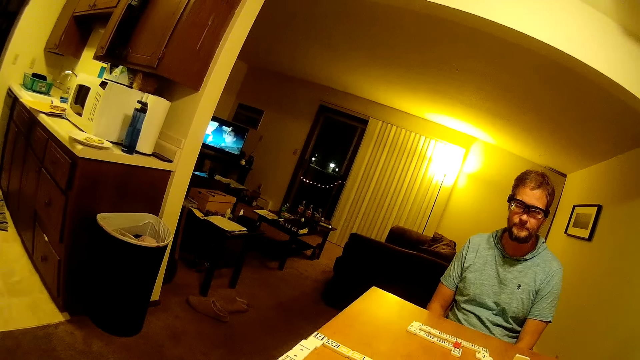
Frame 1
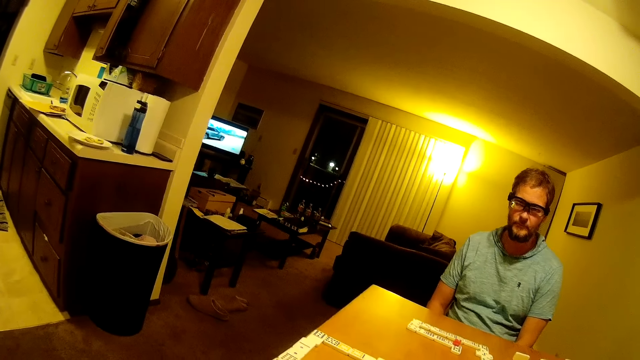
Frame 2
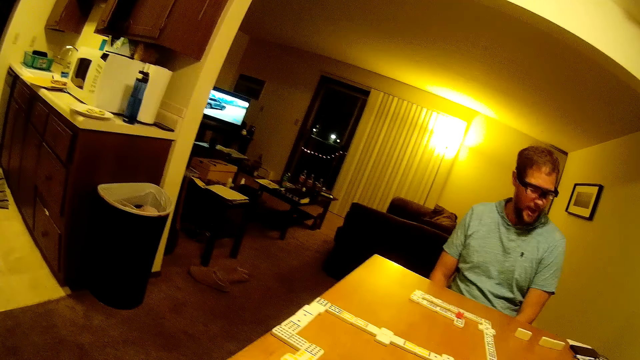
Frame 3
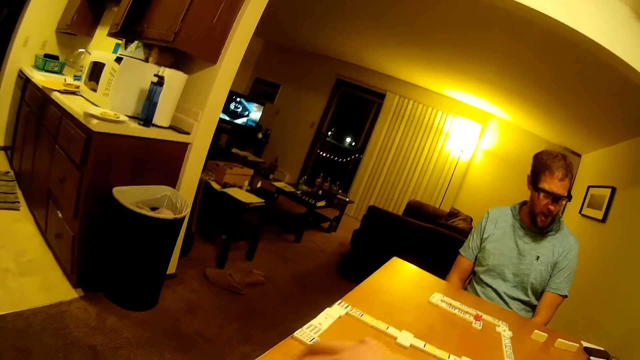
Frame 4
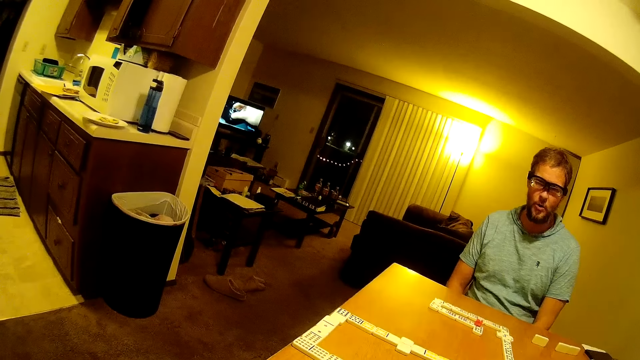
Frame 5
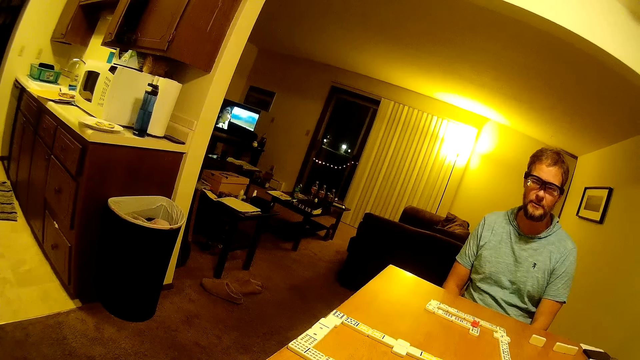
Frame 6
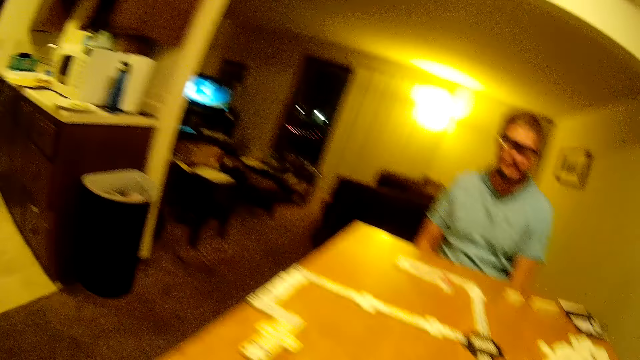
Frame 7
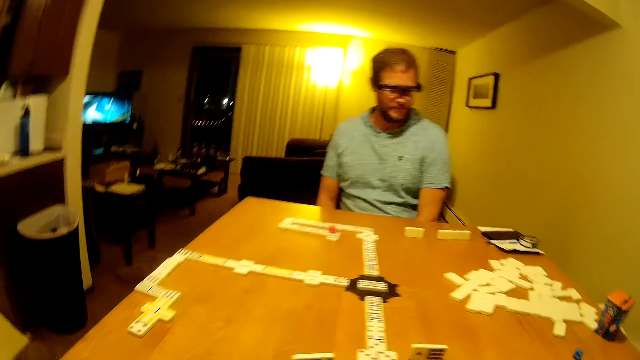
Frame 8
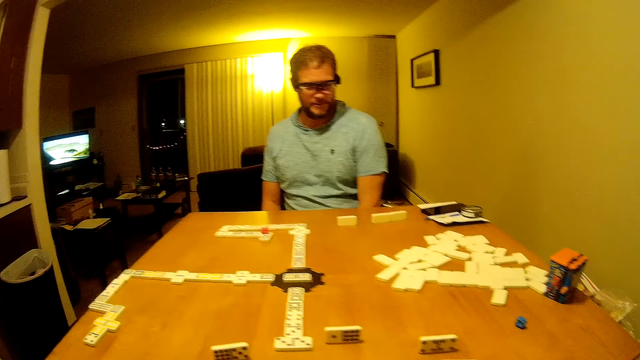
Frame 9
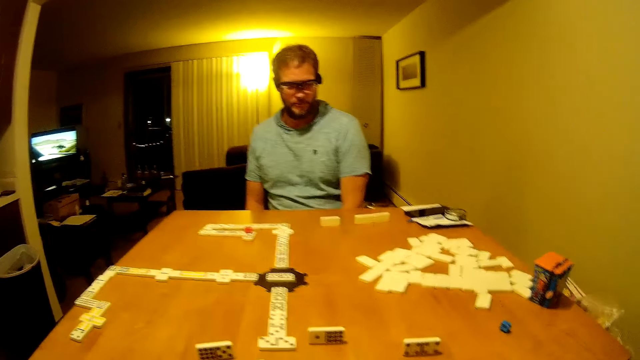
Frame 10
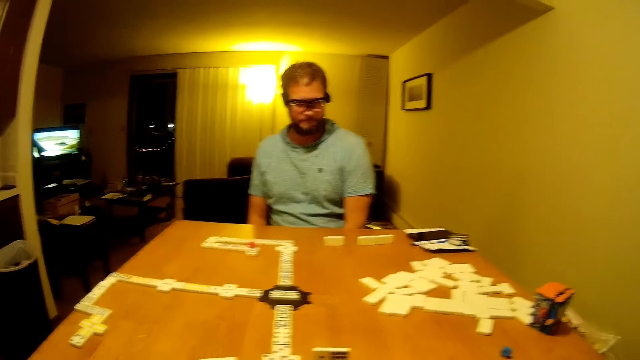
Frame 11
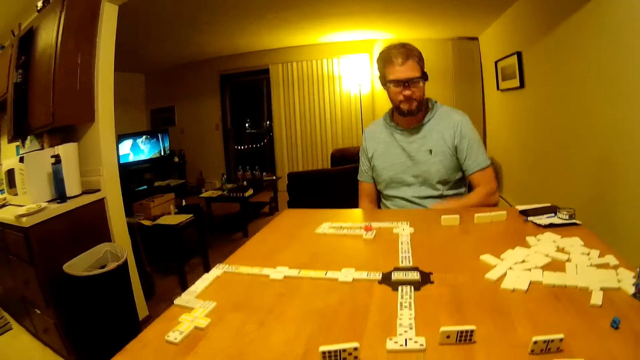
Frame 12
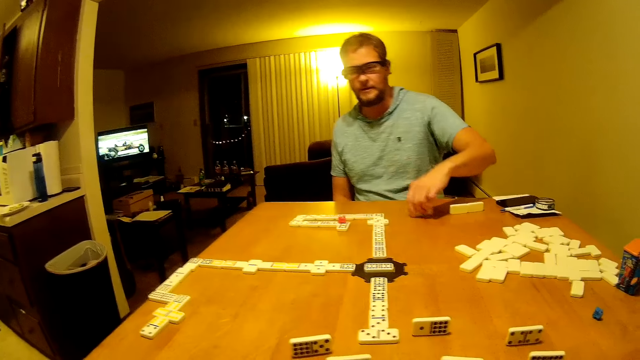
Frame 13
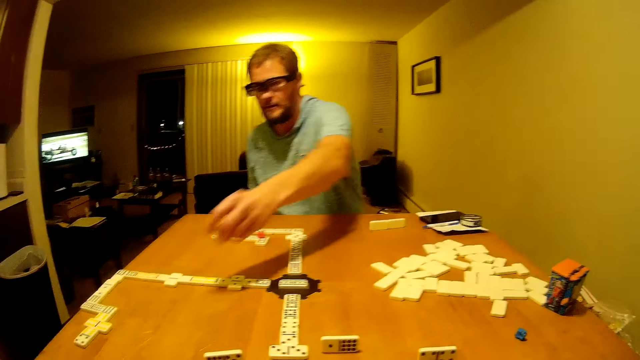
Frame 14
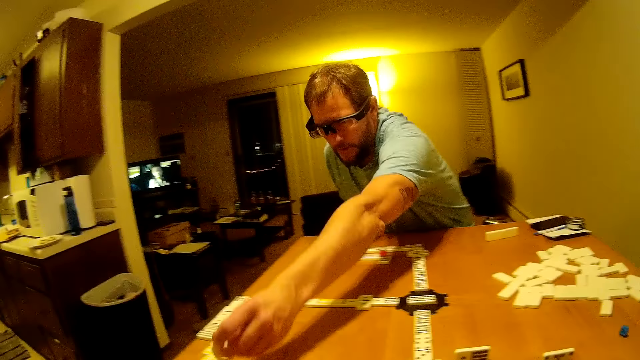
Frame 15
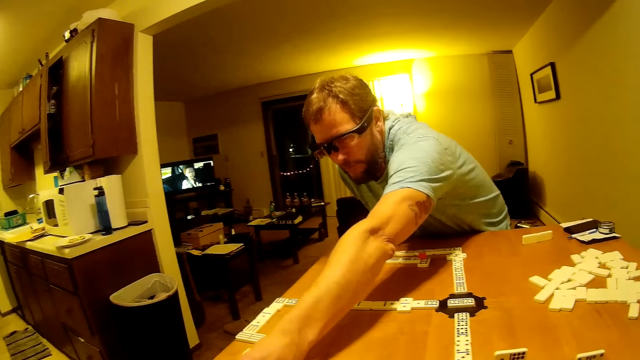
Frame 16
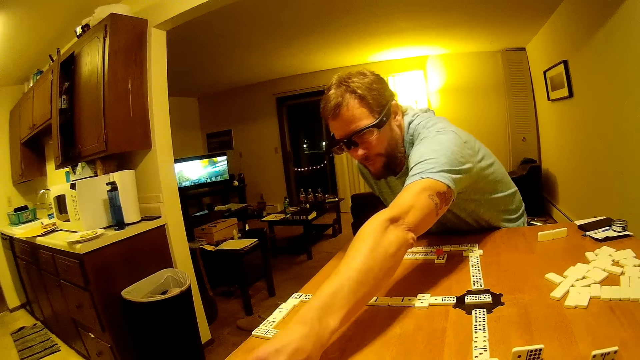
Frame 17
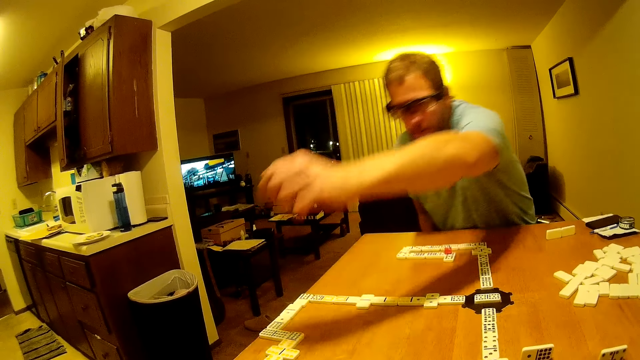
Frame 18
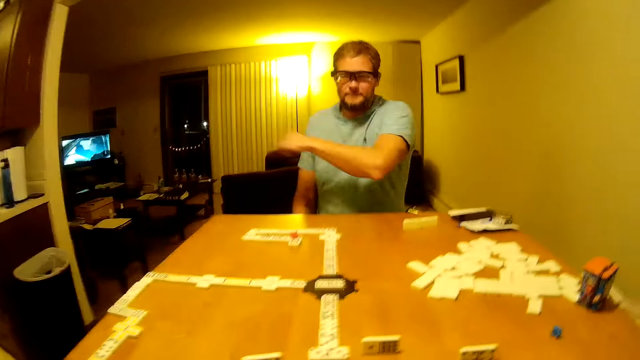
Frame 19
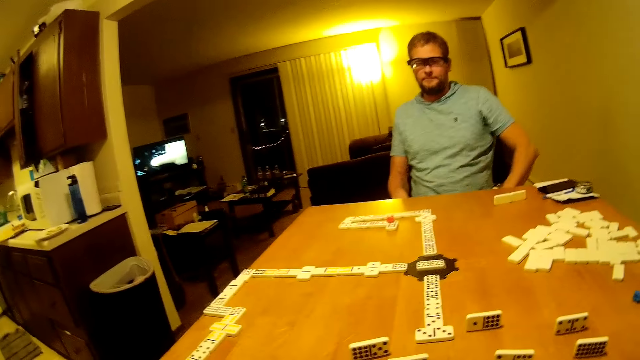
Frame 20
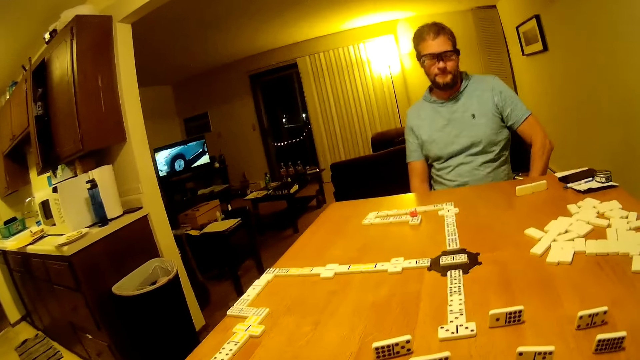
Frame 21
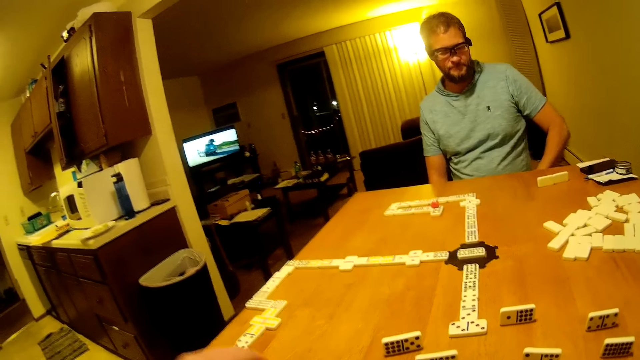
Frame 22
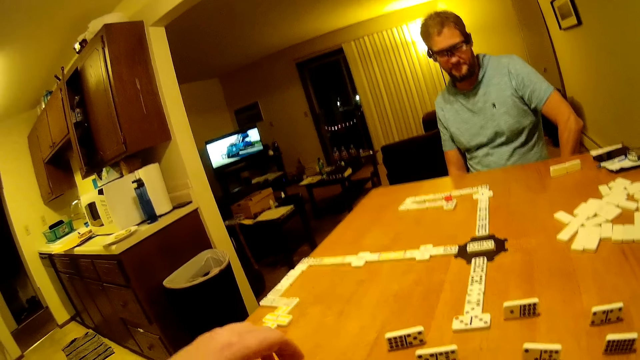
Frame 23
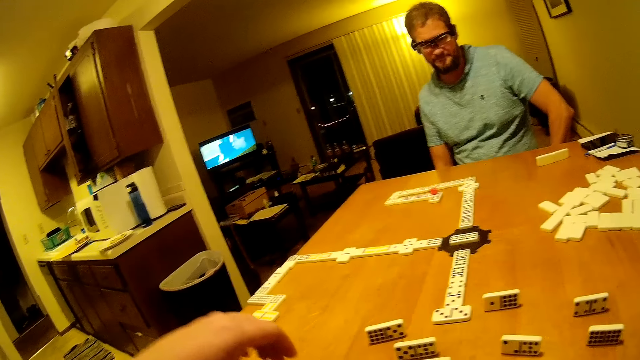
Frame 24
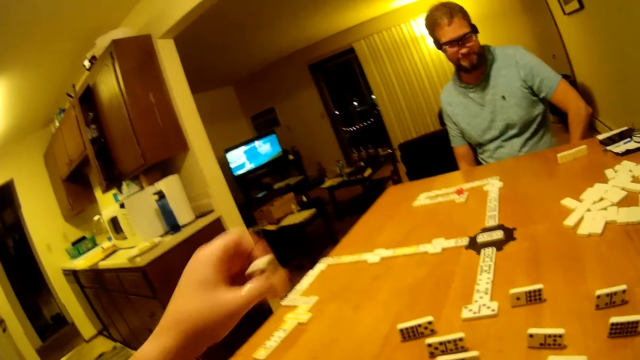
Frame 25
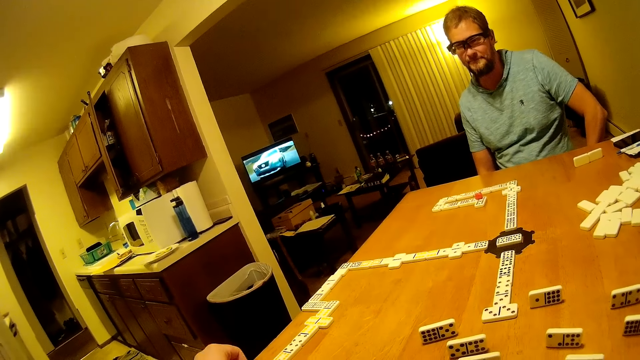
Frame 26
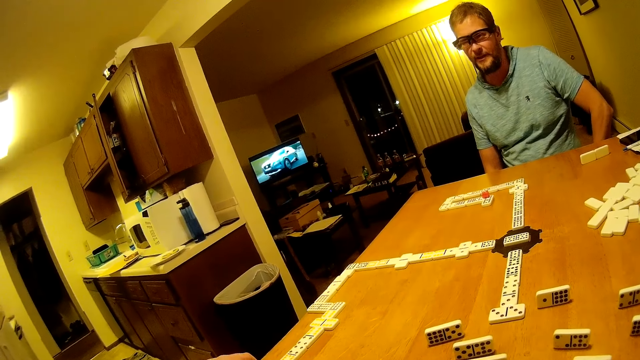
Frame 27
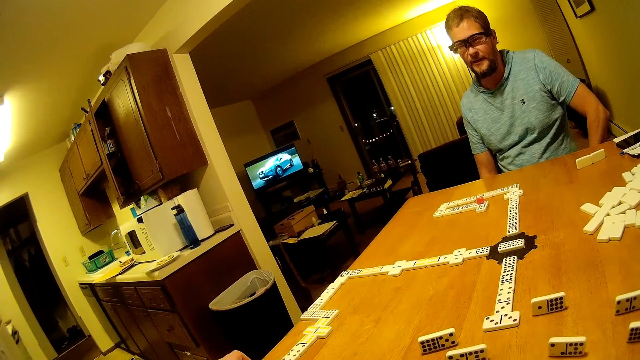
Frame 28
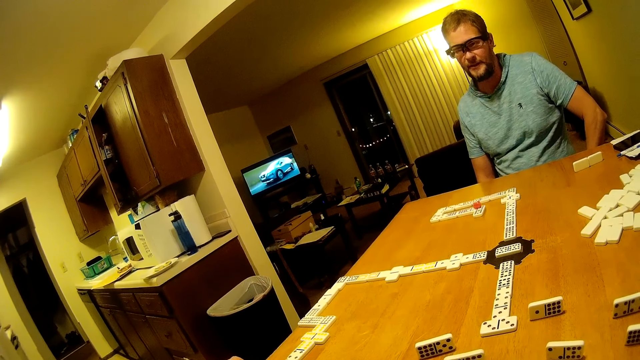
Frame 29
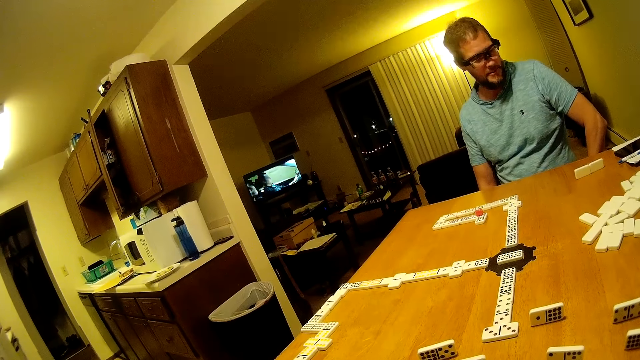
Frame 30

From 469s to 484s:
The man picks the domino from the table. He places the domino on the line of the dominoes. He looks around. The camera wearer picks the domino piece. They place the domino on the line of the dominoes.

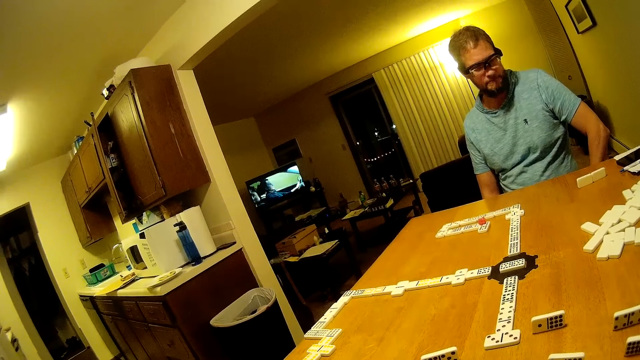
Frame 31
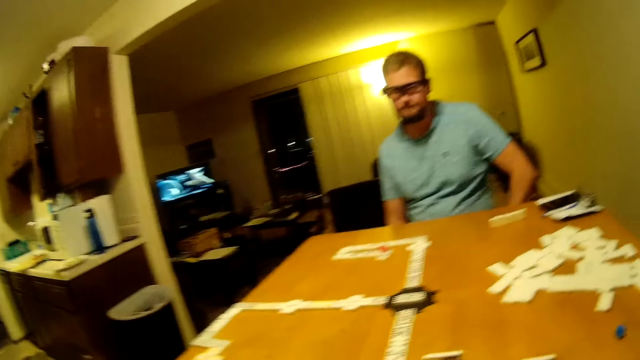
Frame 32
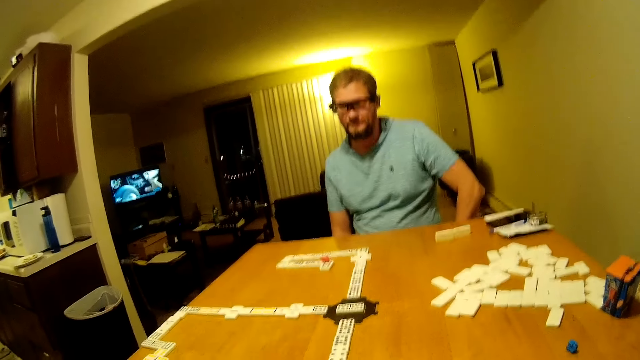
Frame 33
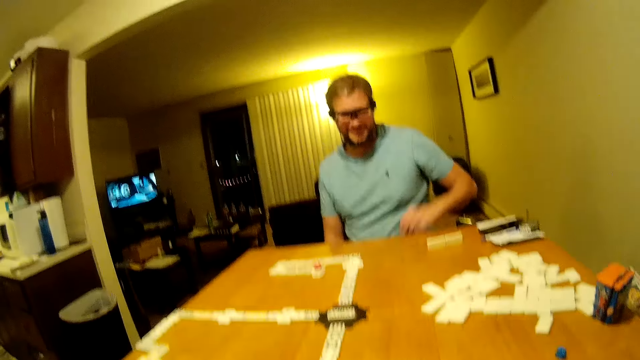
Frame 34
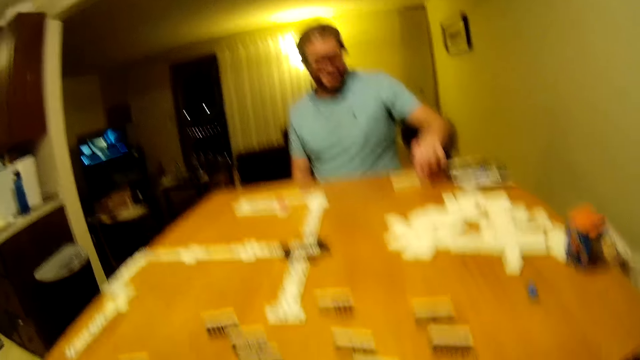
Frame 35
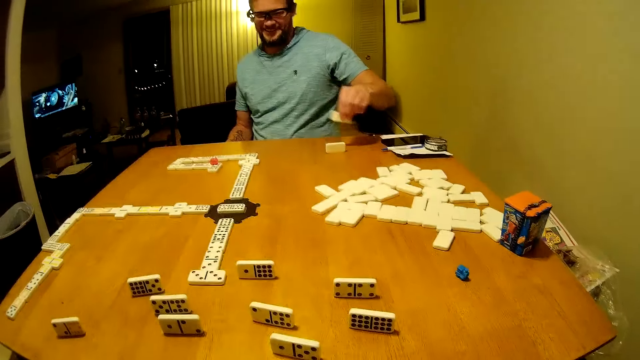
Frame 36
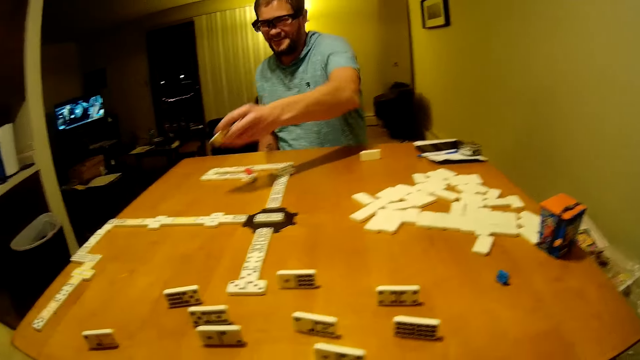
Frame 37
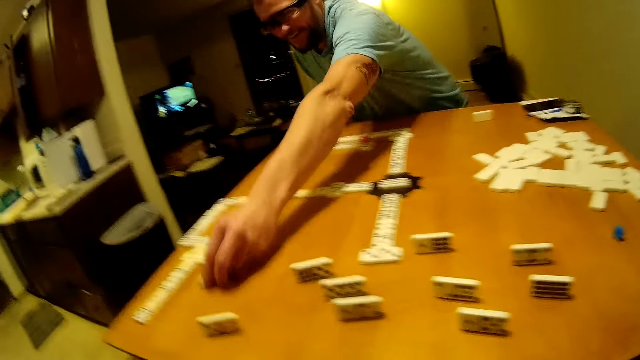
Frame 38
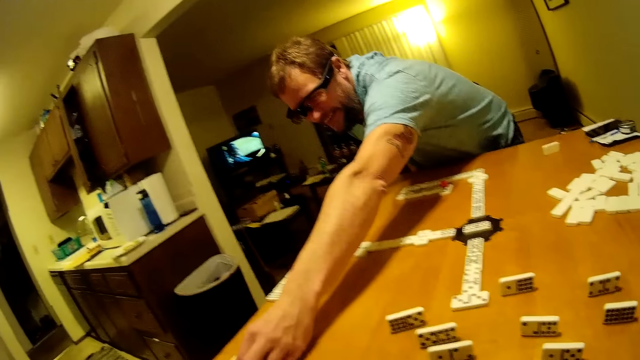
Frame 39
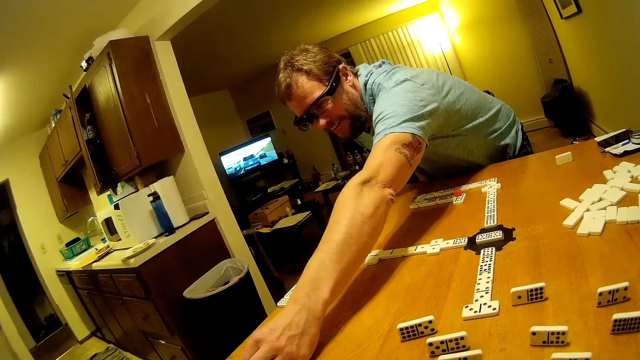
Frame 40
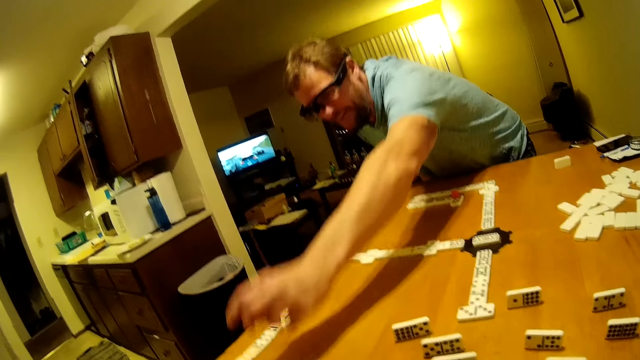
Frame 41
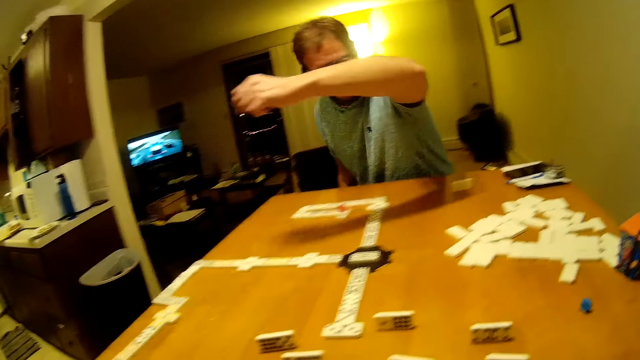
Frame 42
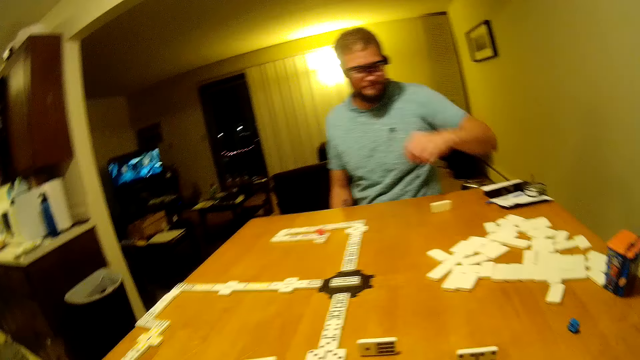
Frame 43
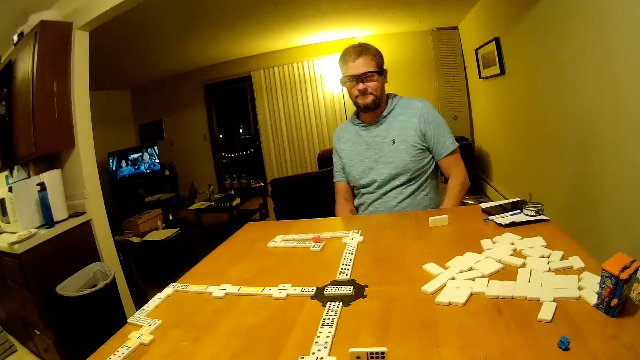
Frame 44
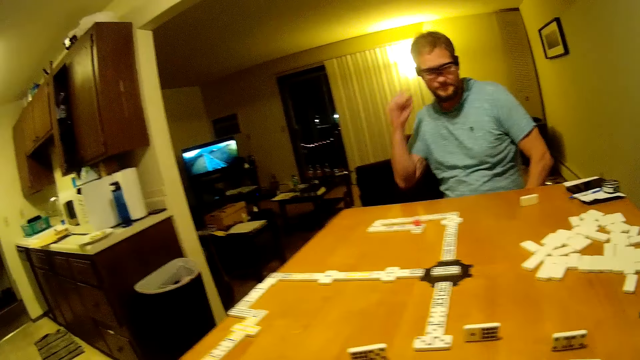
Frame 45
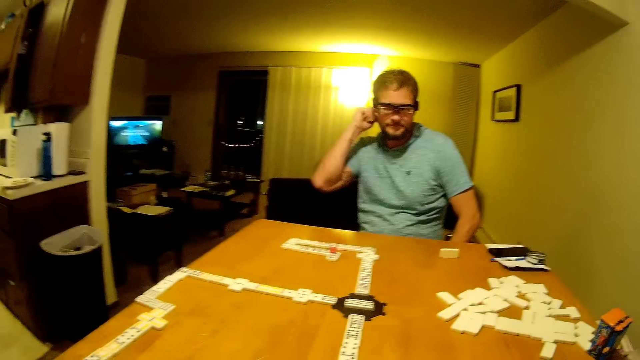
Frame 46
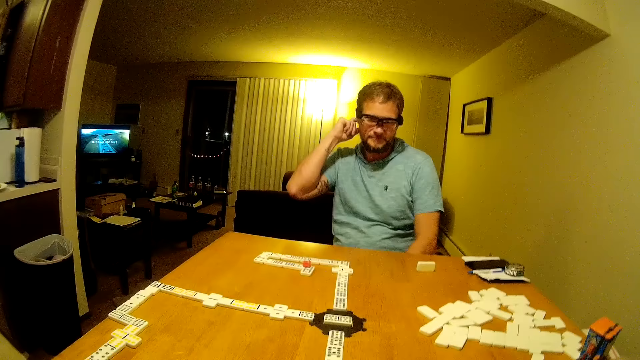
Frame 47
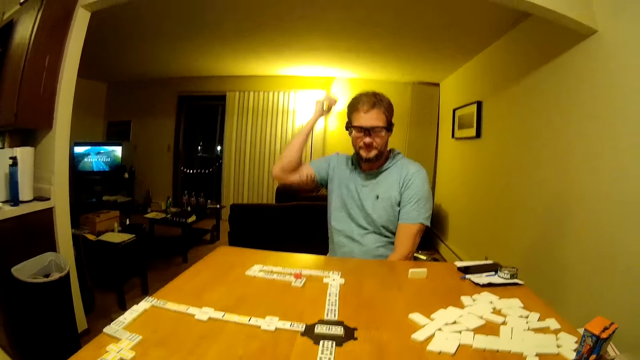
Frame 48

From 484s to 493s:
The man picks the domino from the table. He places the domino on the line of the dominoes. He looks around. He scratches his head. He rubs his ear.
